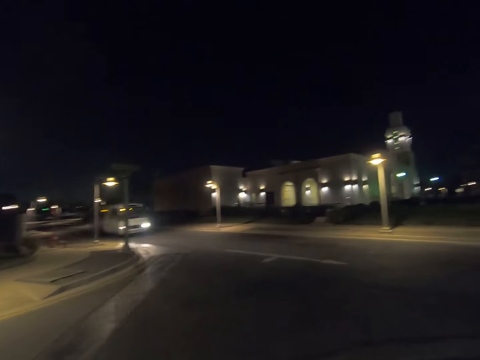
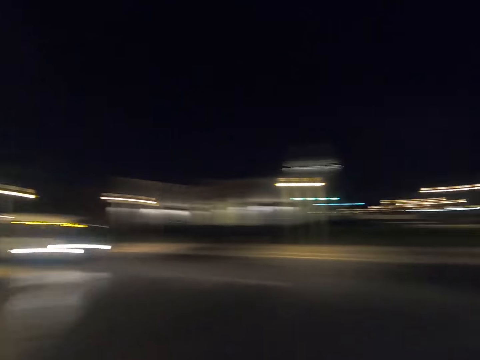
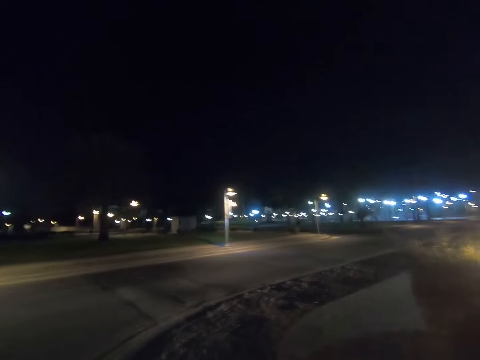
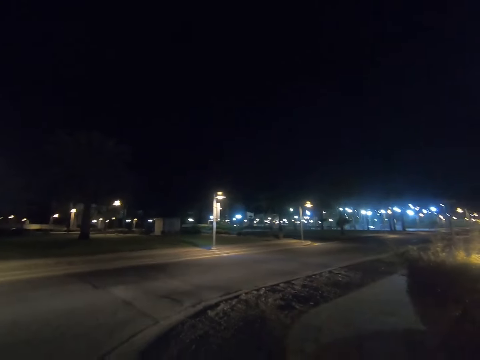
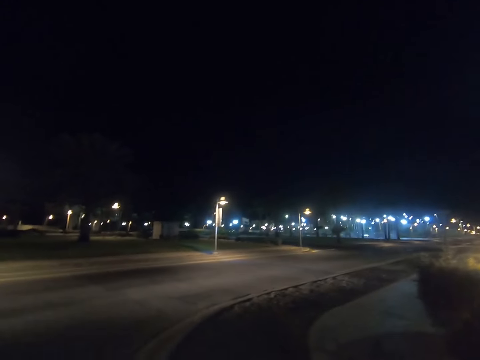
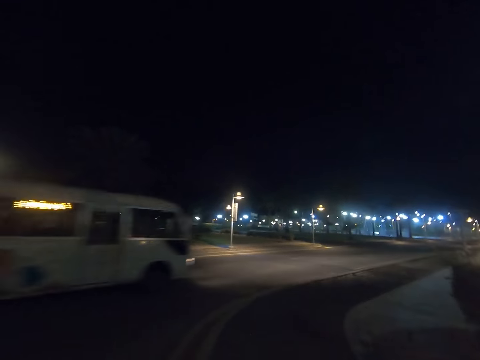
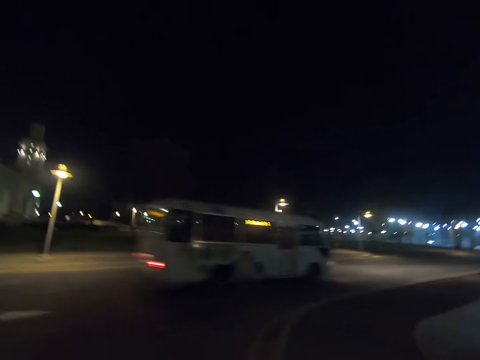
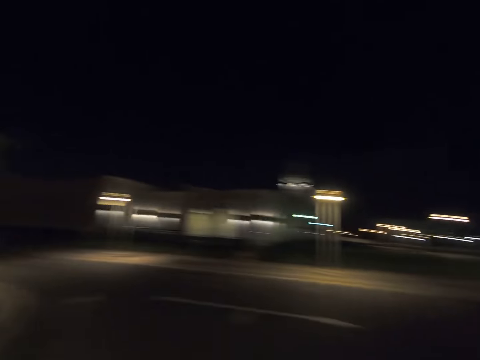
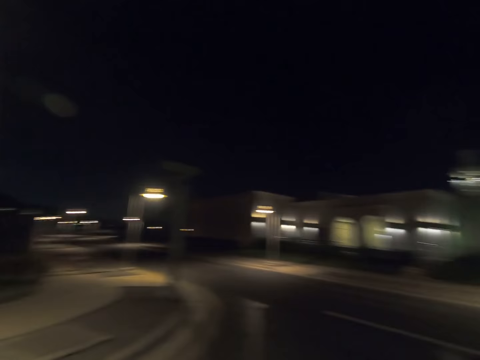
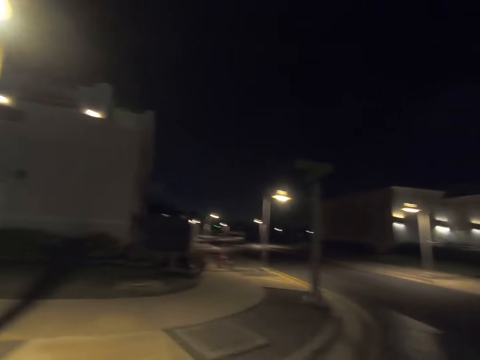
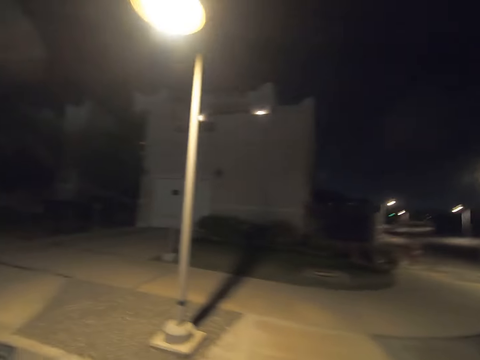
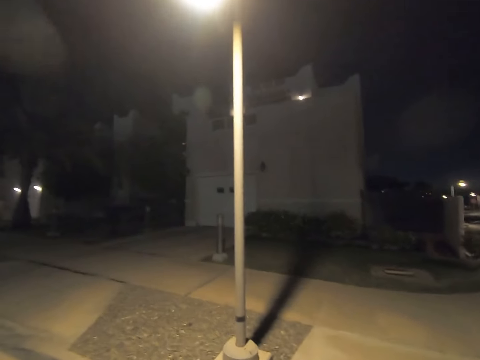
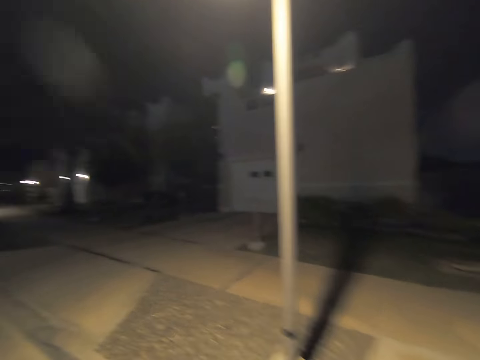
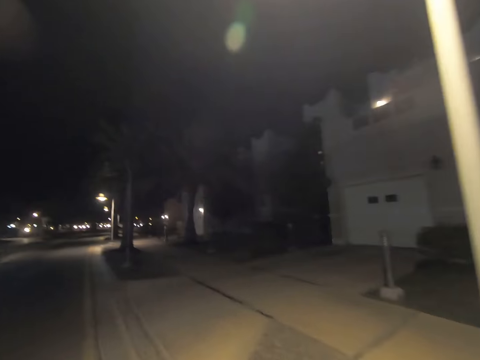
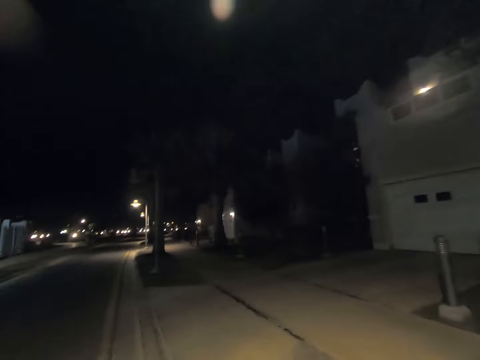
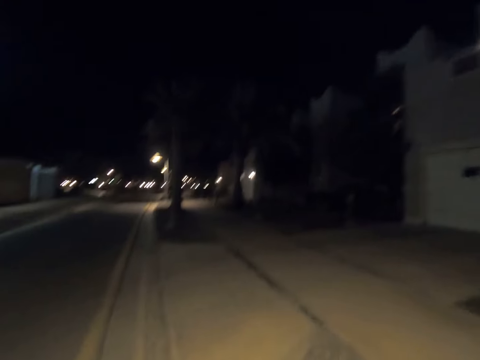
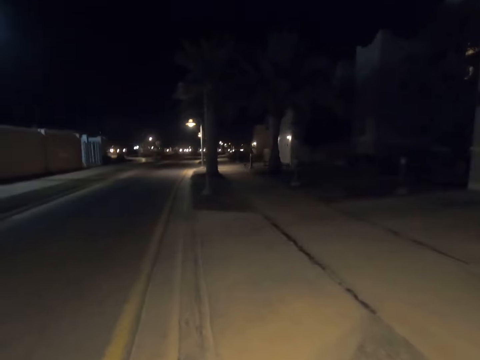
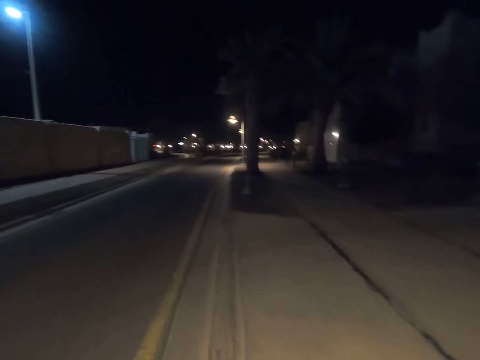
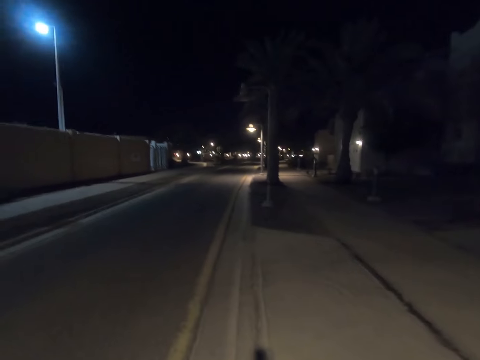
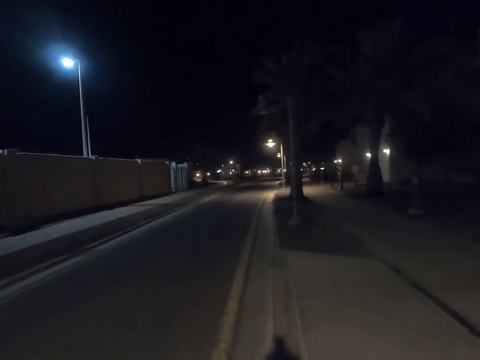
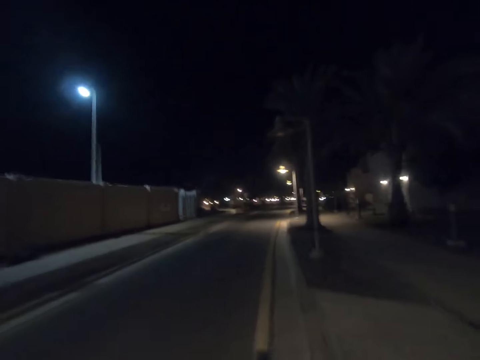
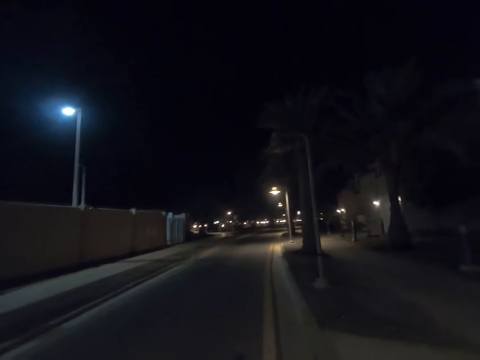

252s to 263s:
The camera wearer turns to his right. A white bus drove past the camera wearer. The camera wearer turns back. He walks past a street light pole.

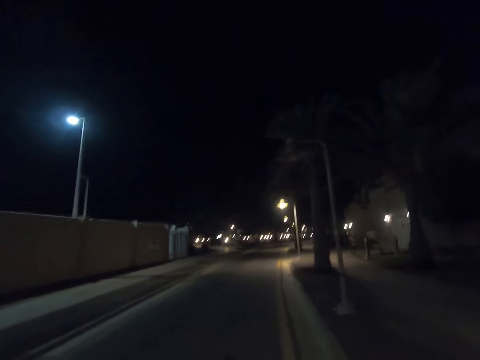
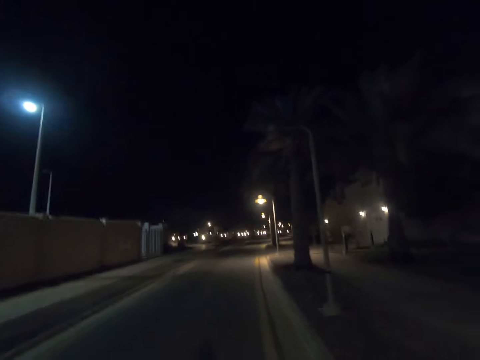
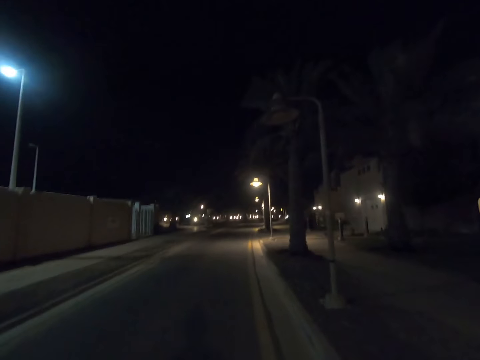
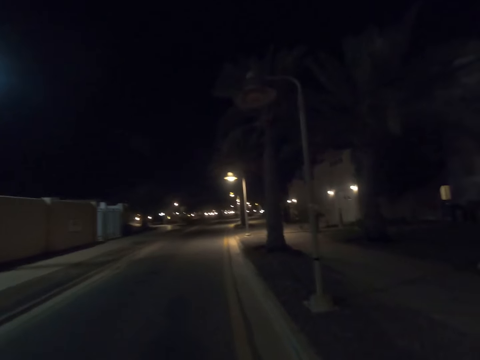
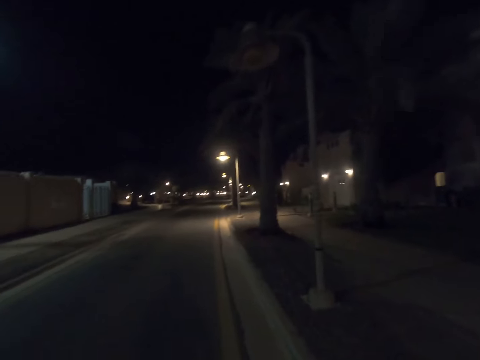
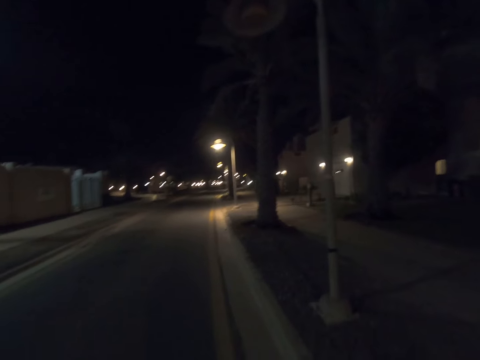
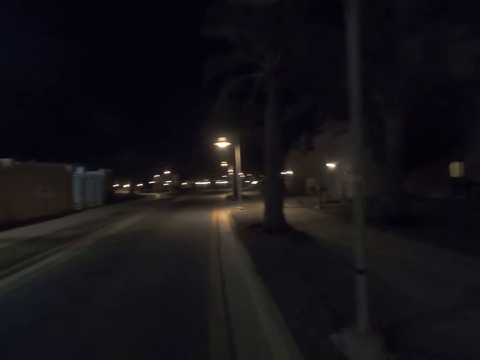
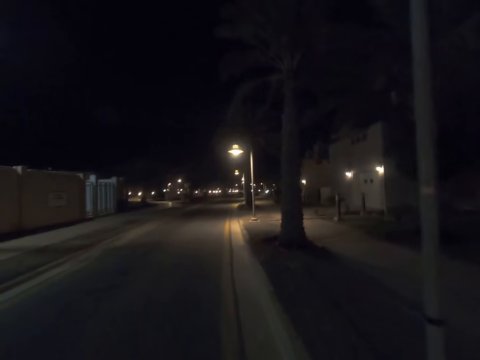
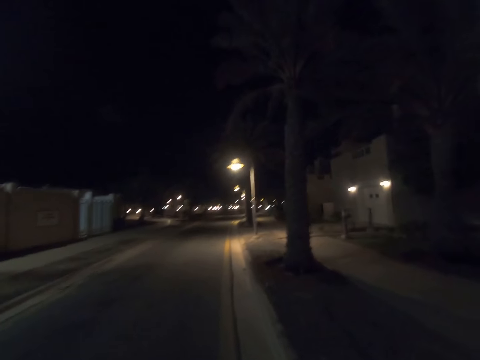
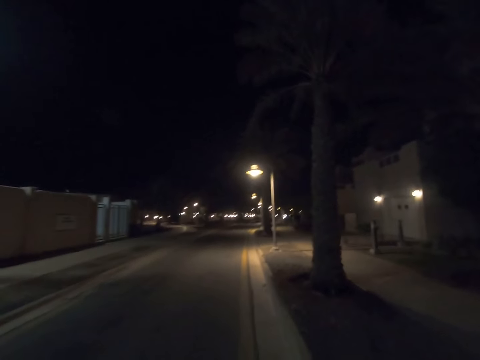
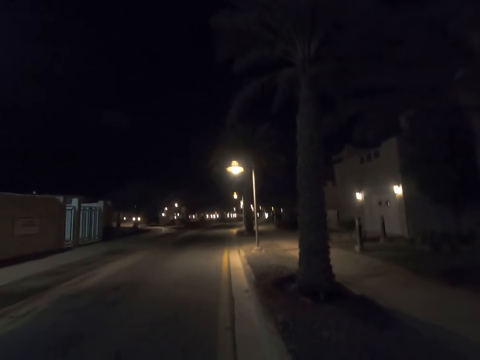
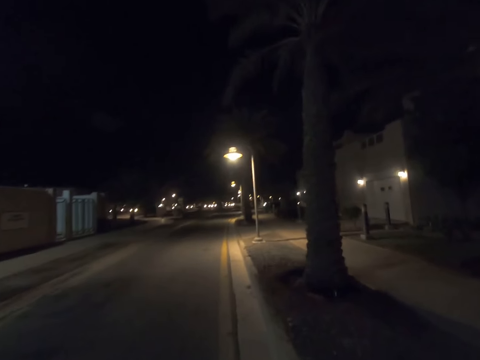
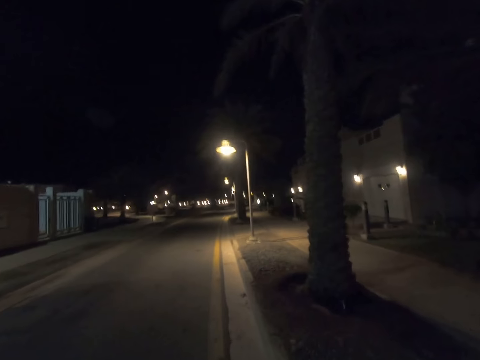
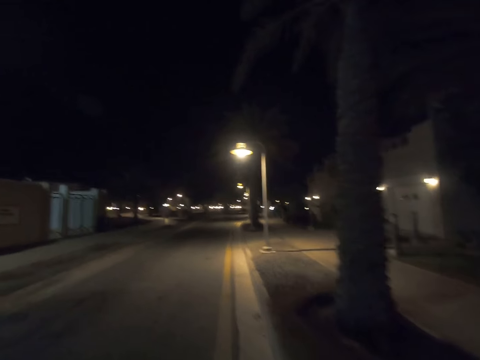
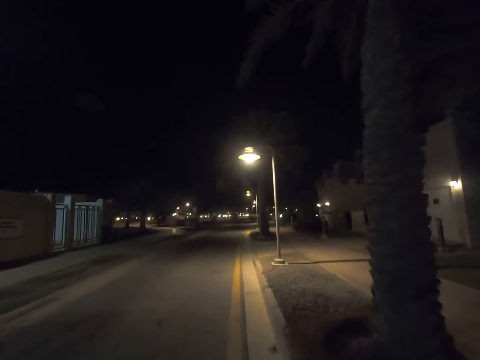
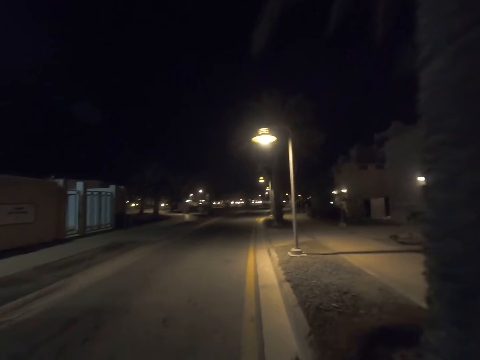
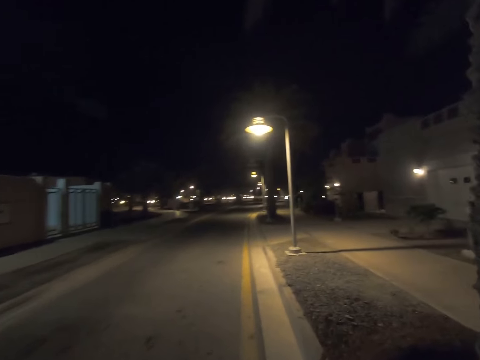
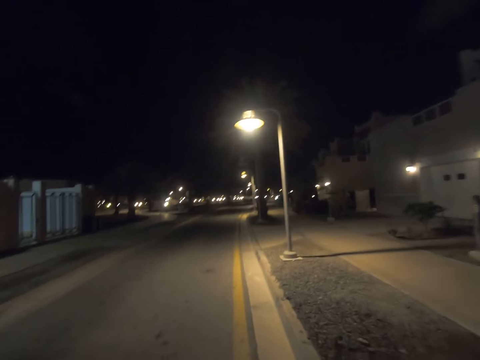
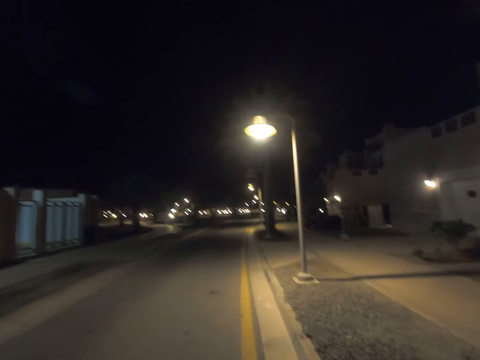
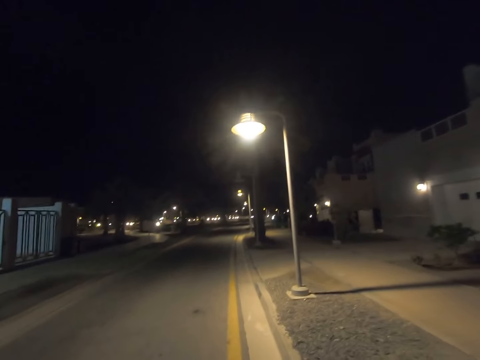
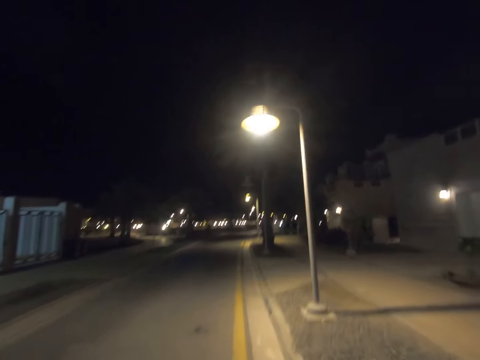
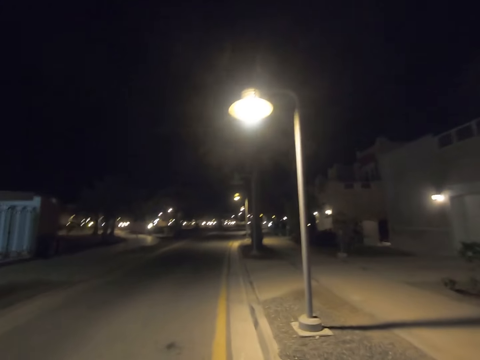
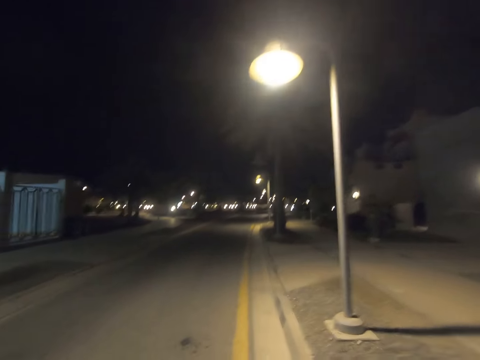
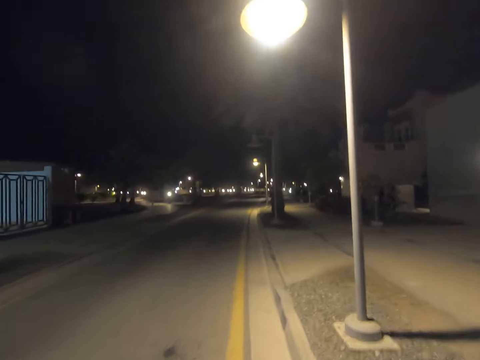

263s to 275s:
The camera wearer walks past a street light pole. They walk past a tree.

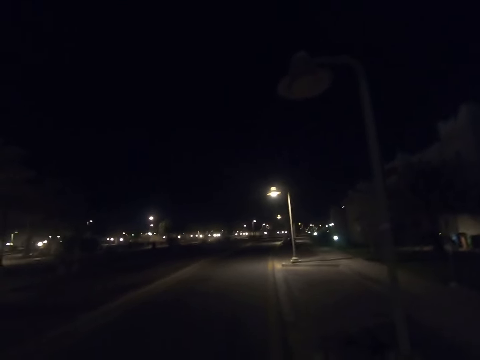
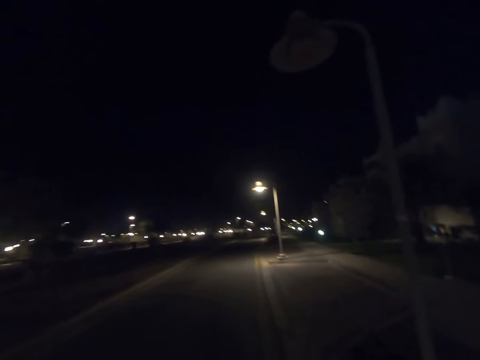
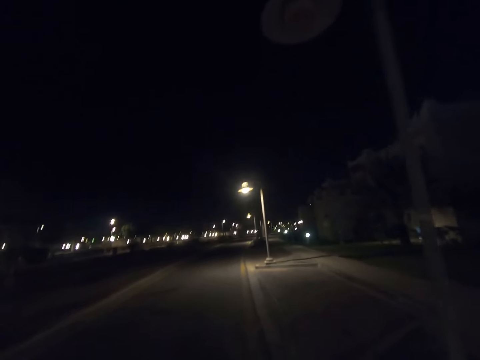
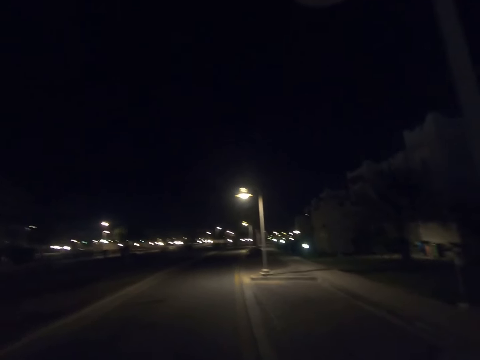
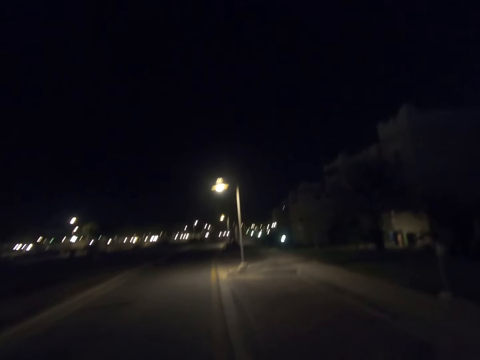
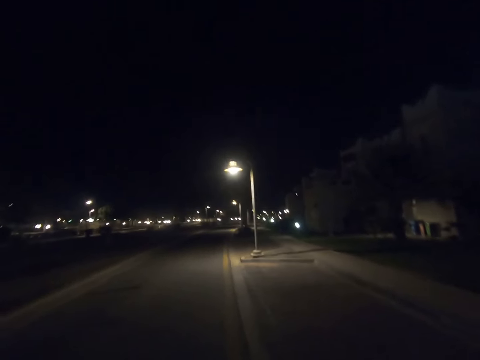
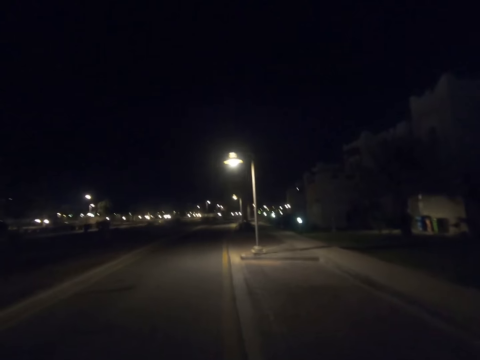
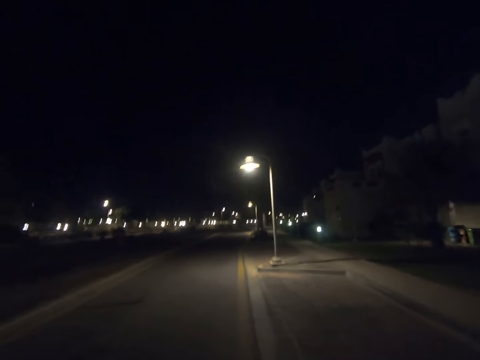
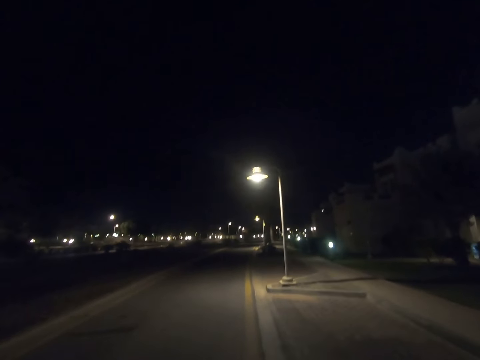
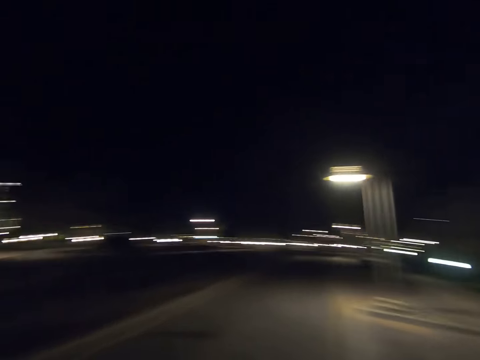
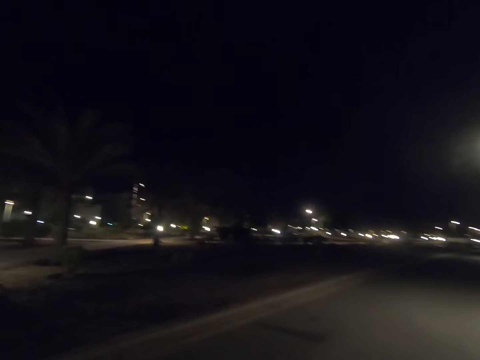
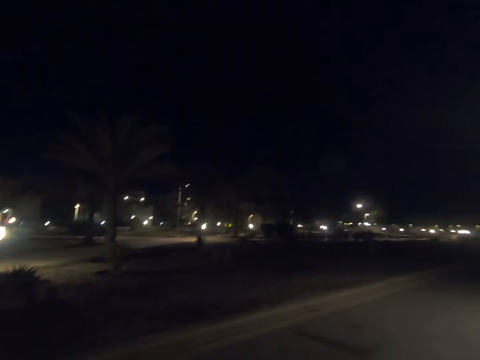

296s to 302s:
The camera wearer walks past a street light pole. He looks to his left.
